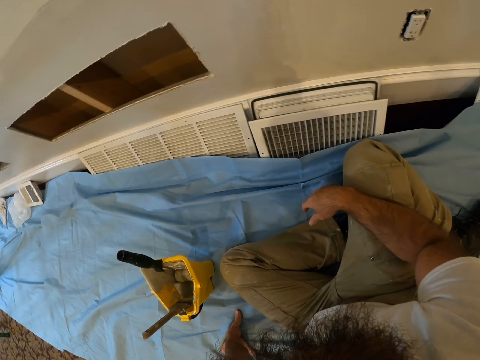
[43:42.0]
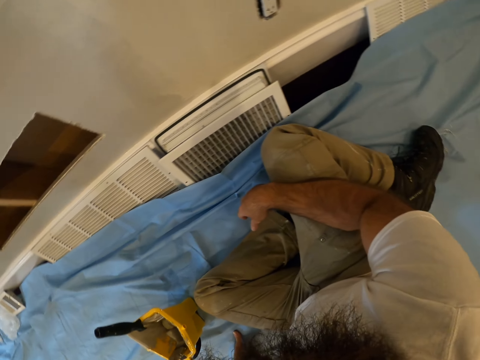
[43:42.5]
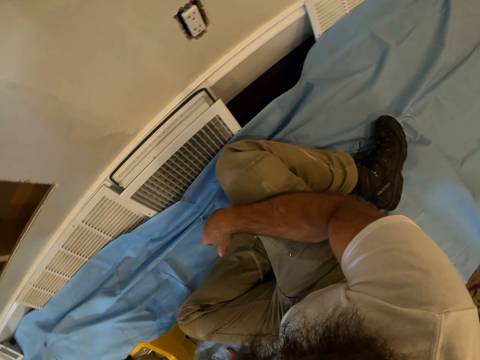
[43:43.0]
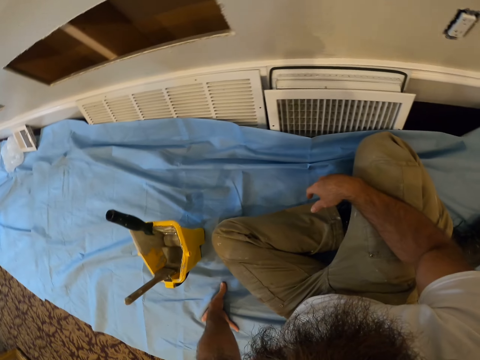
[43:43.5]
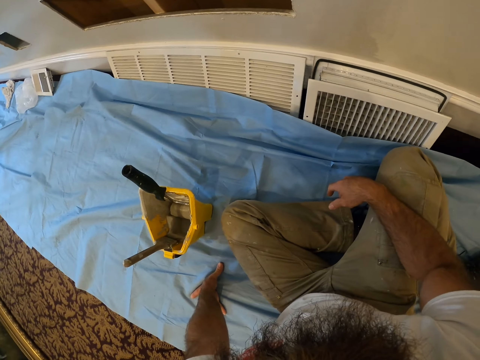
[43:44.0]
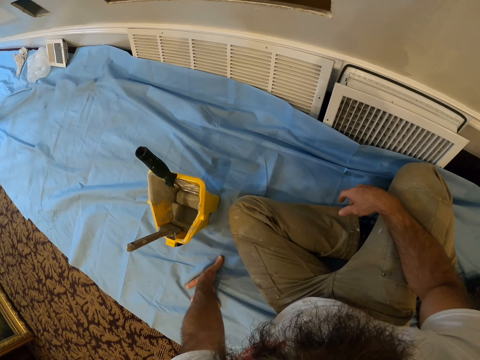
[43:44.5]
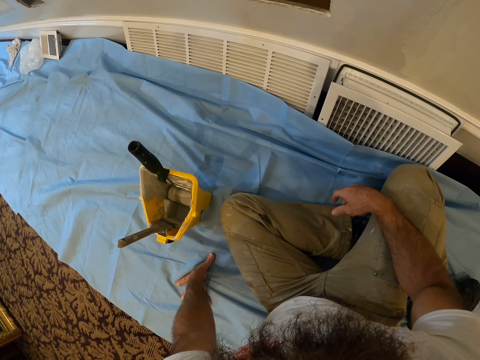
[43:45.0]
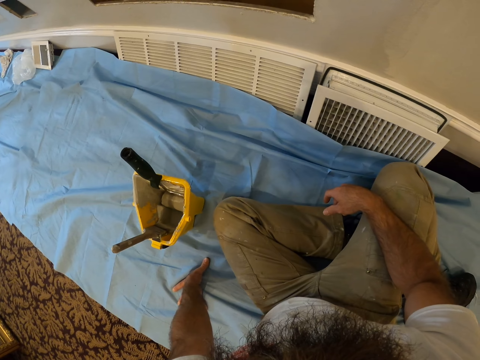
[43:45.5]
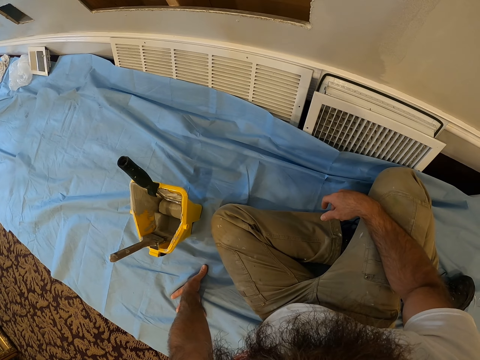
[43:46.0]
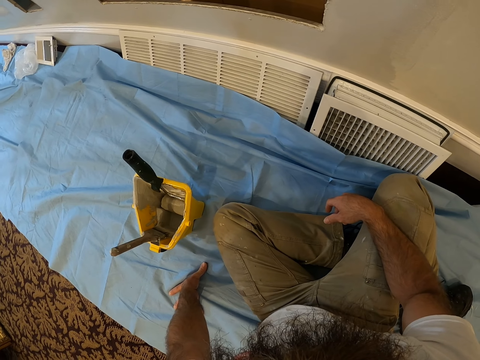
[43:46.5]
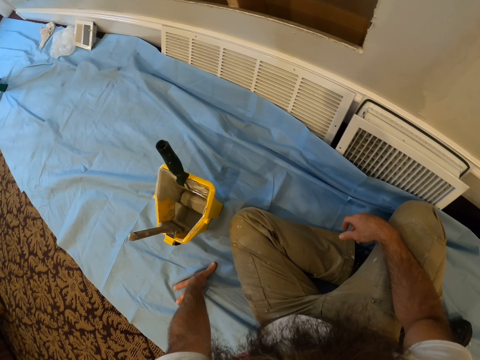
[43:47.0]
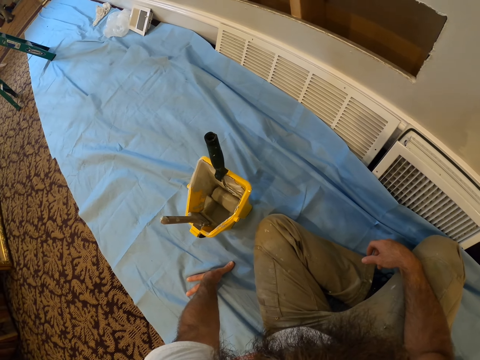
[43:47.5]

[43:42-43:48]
The camera wearer stops for a while.

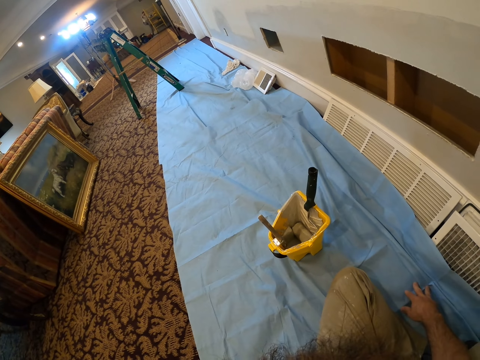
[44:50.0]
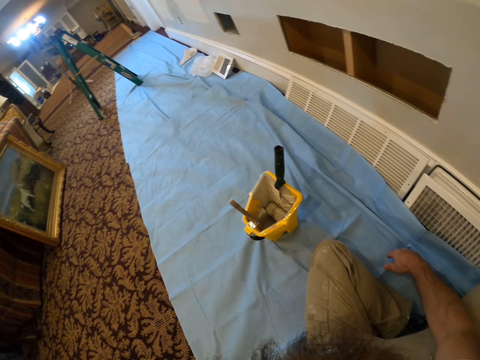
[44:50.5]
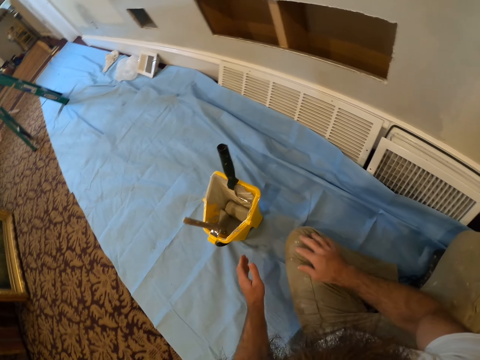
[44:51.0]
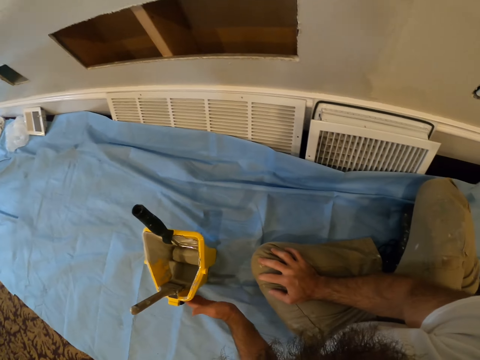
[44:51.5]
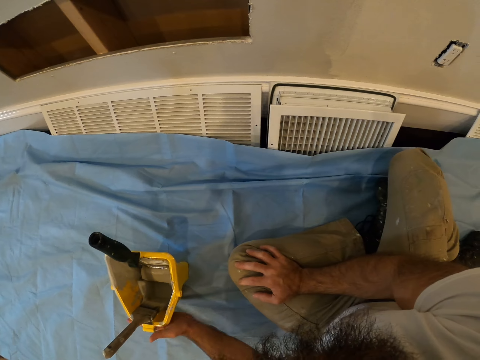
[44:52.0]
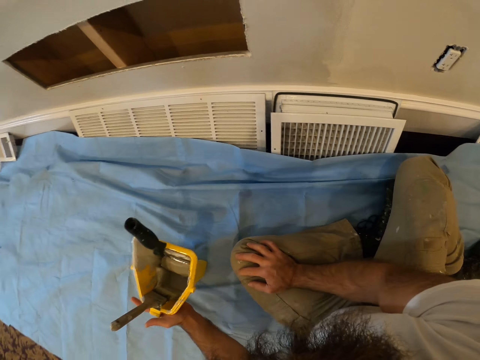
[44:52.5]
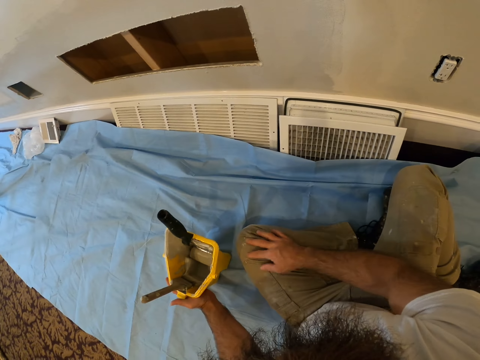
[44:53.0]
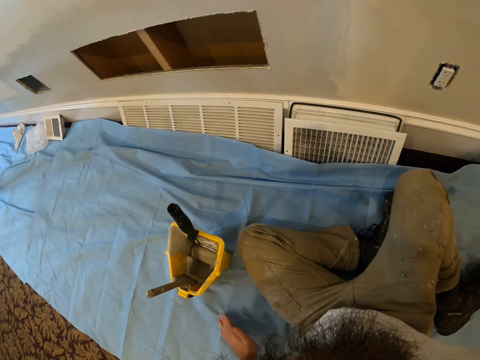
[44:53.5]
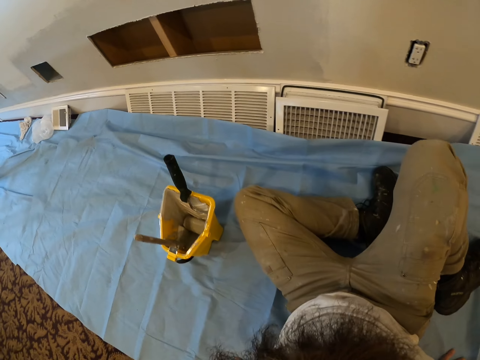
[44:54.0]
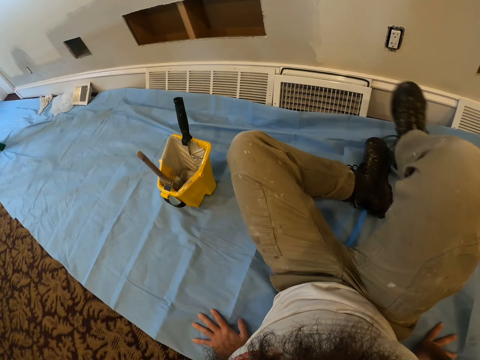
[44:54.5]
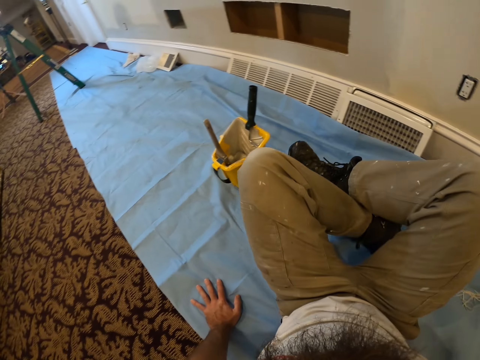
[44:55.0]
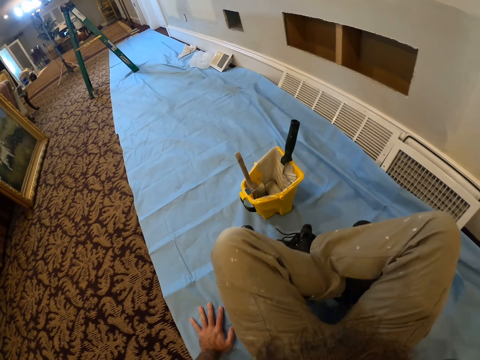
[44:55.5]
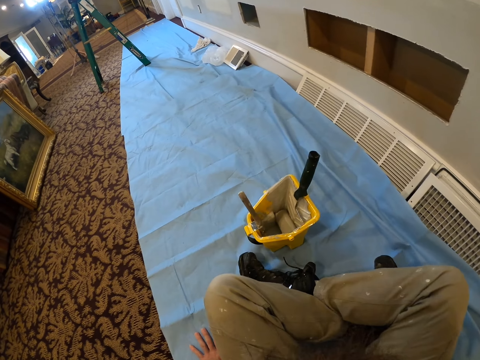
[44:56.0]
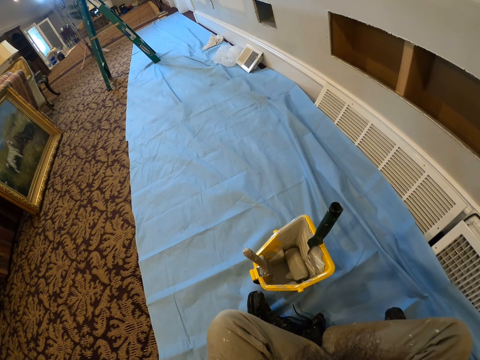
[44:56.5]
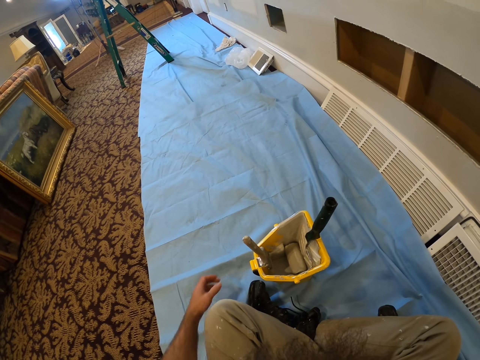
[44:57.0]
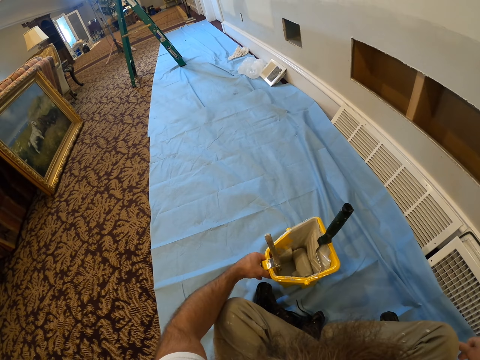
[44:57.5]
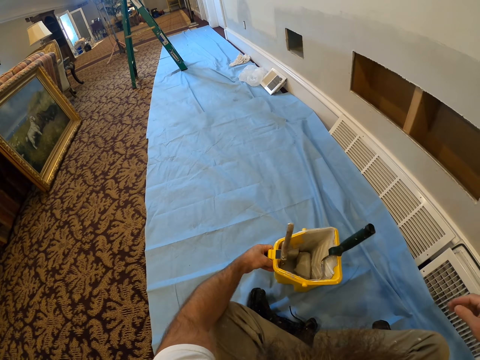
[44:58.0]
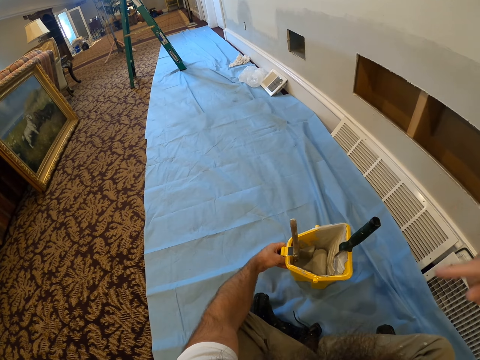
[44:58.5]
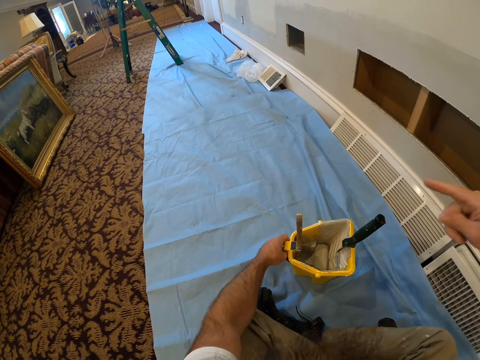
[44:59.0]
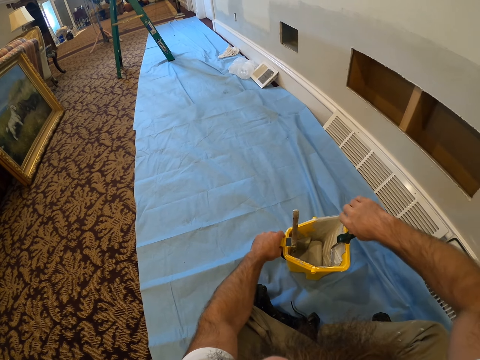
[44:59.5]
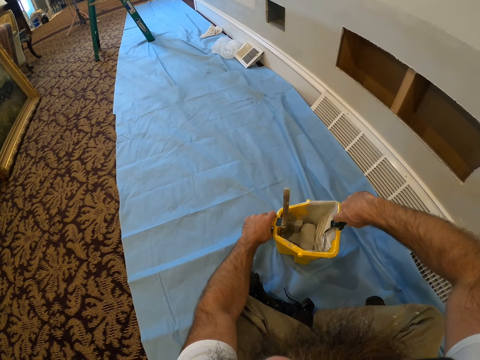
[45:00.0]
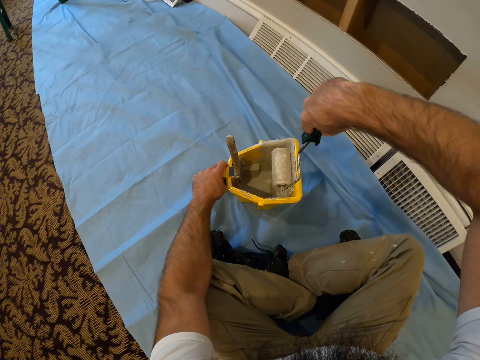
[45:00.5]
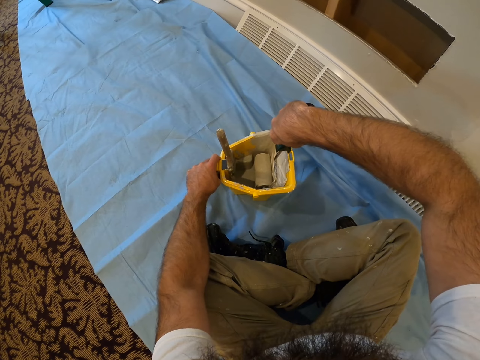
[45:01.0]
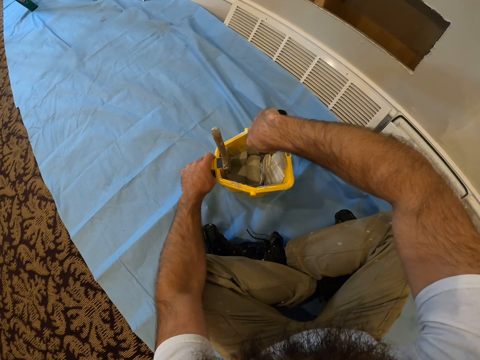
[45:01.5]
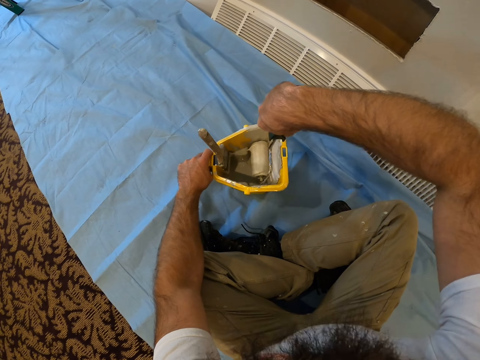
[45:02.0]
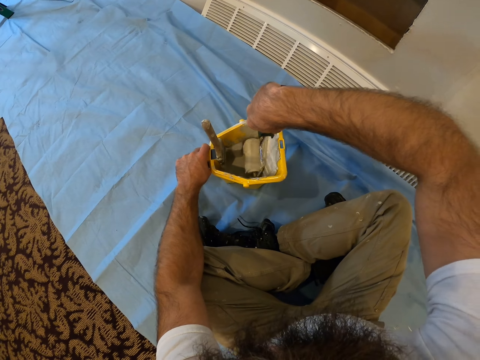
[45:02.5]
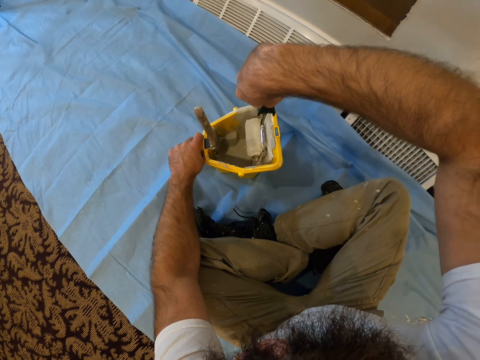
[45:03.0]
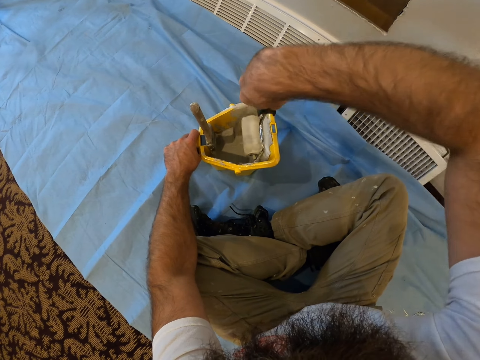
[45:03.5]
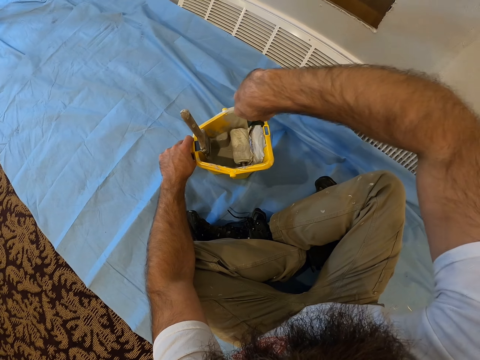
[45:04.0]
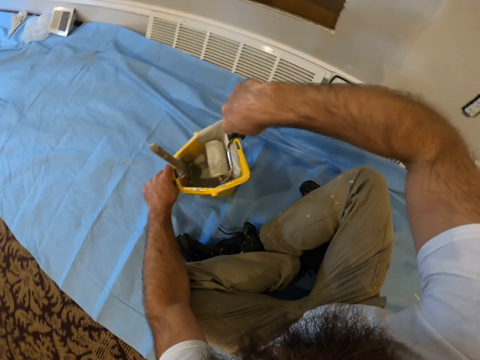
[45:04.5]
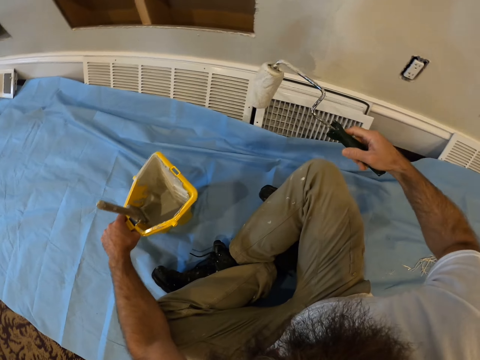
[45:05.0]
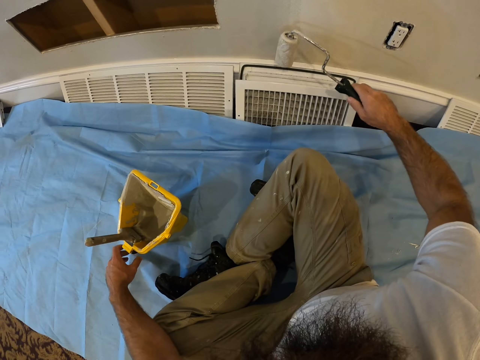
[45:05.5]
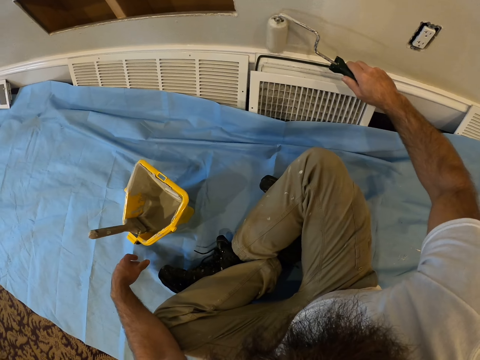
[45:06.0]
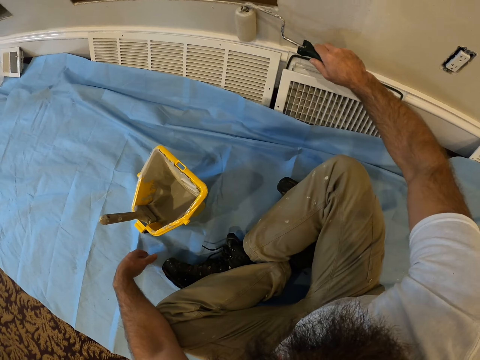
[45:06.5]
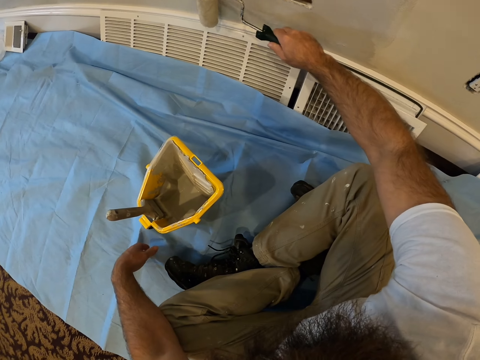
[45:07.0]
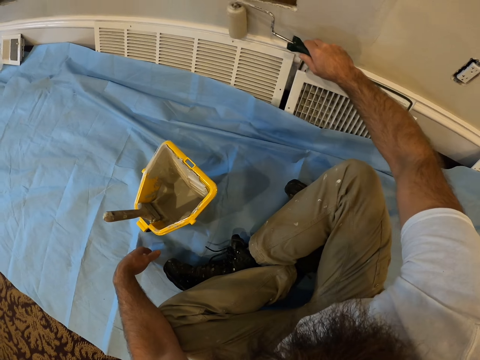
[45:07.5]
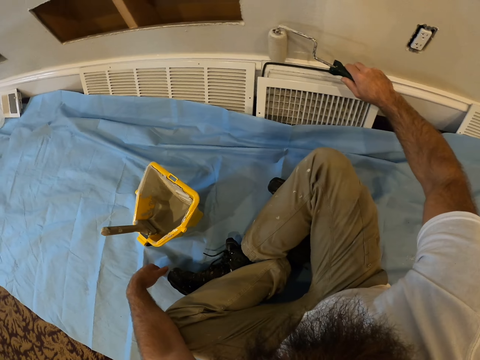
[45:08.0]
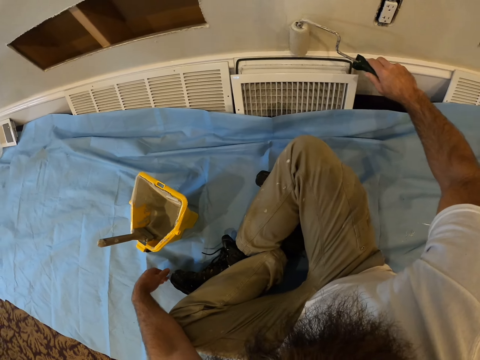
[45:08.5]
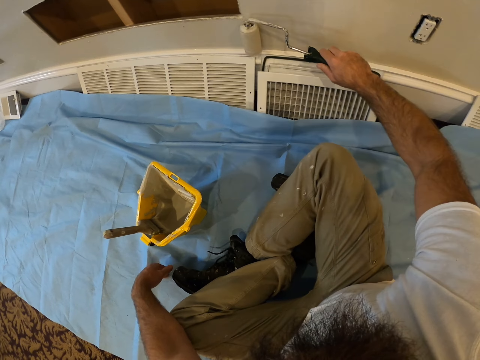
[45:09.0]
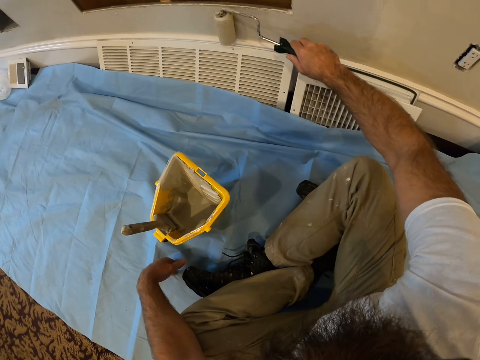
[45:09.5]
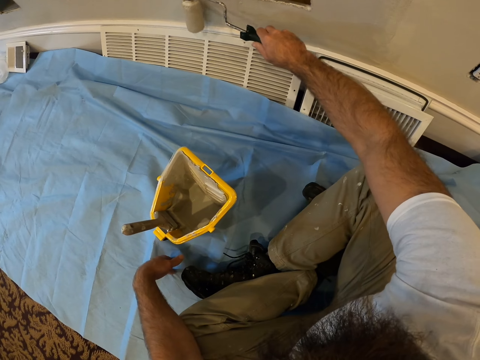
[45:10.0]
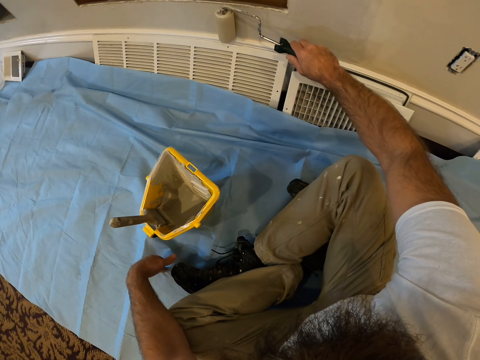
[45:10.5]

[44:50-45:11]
The camera wearer moves the paint bucket on the floor with his left hand. He adjusts the sitting position. He moves the paint bucket on the floor with his left hand again. He holds the bucket with the left hand. He holds the roller paint brush in the paint bucket on the floor with his right hand. He rubs the roller paint brush in his right hand in the paint bucket on the floor. He paints the wall with the roller paint brush in his right hand.
